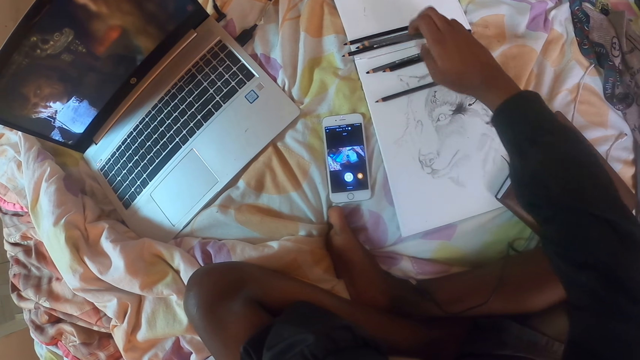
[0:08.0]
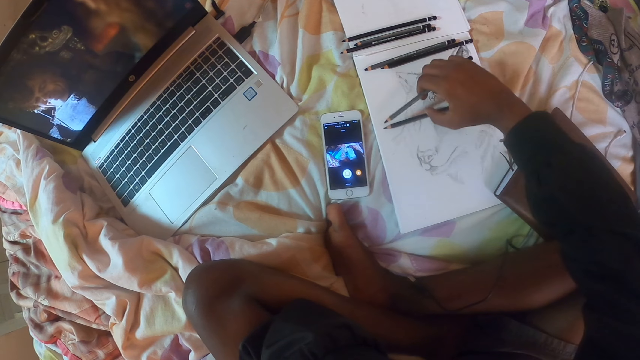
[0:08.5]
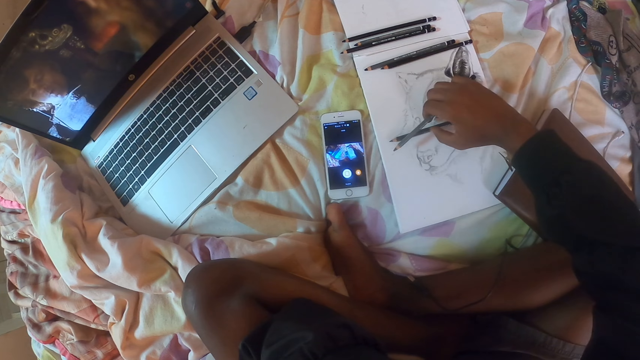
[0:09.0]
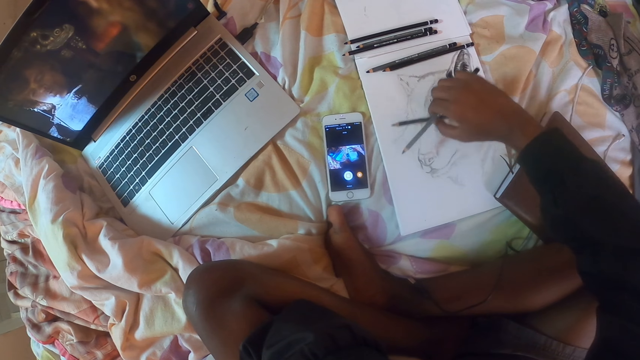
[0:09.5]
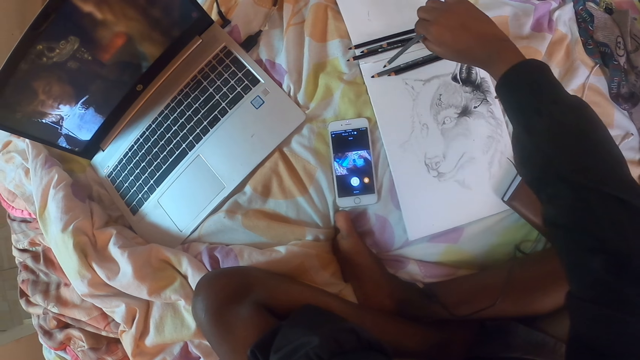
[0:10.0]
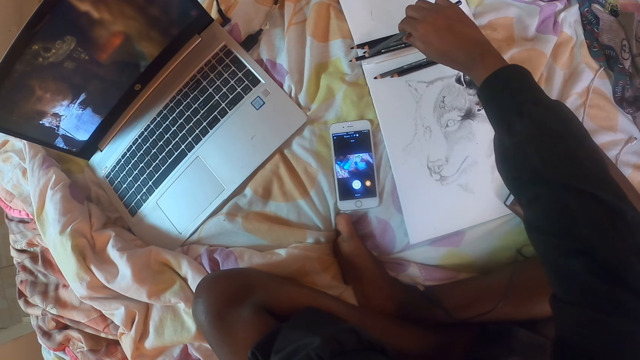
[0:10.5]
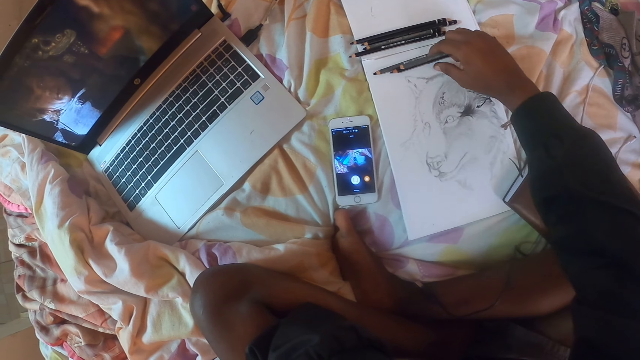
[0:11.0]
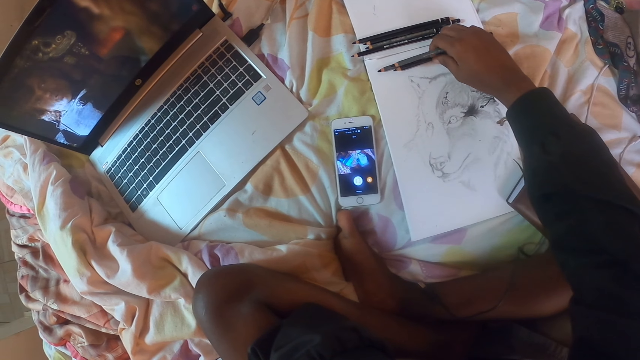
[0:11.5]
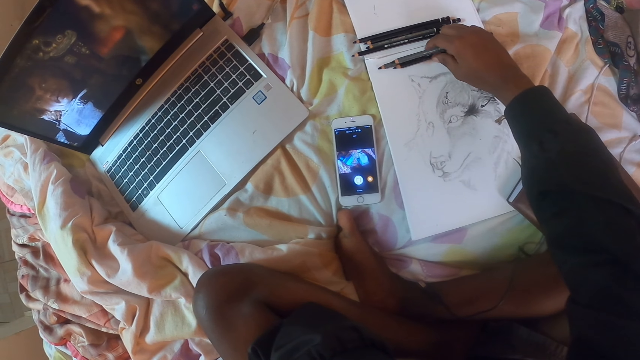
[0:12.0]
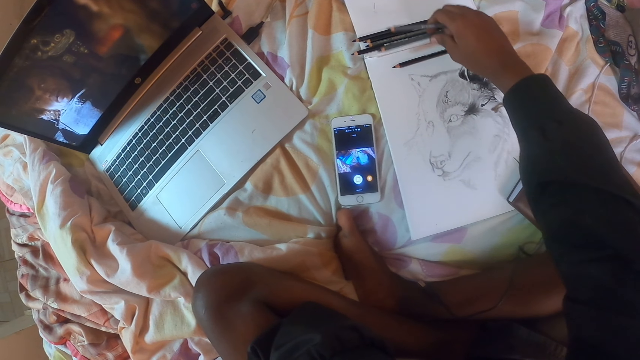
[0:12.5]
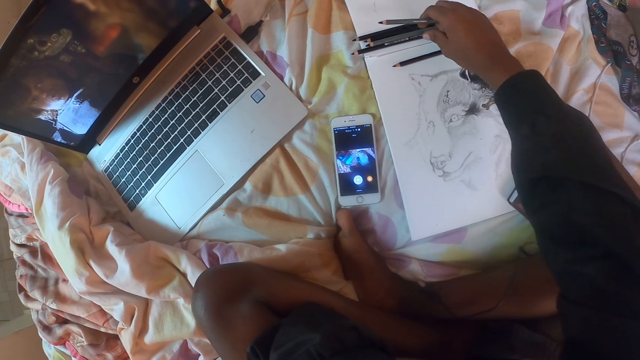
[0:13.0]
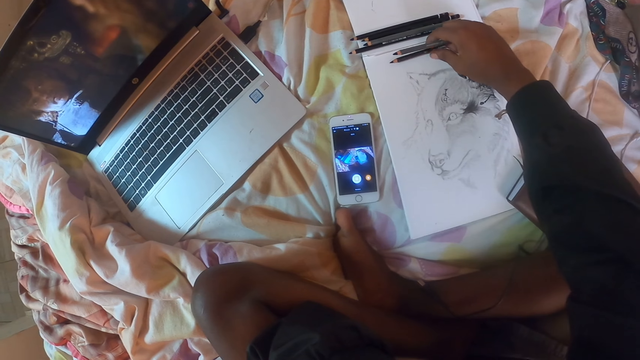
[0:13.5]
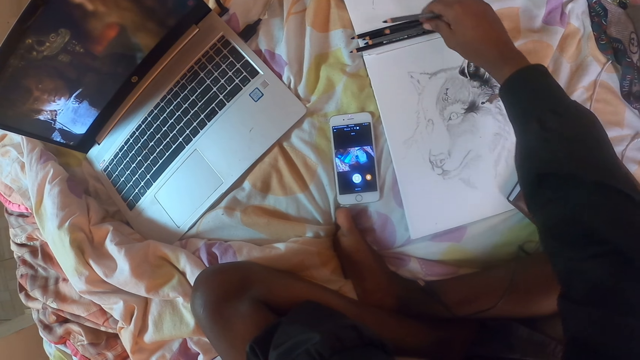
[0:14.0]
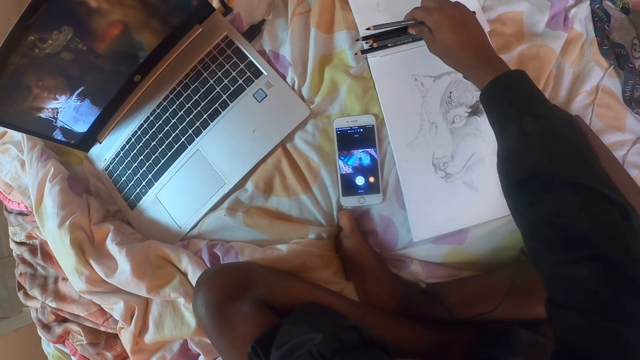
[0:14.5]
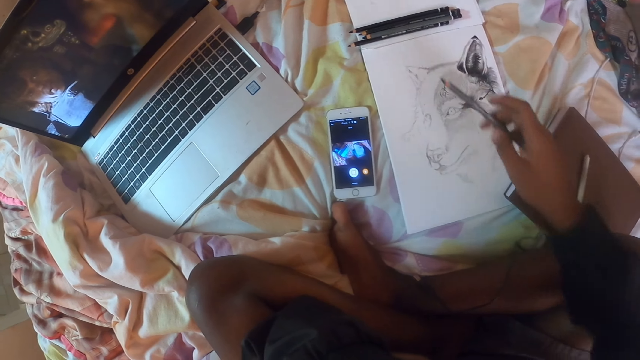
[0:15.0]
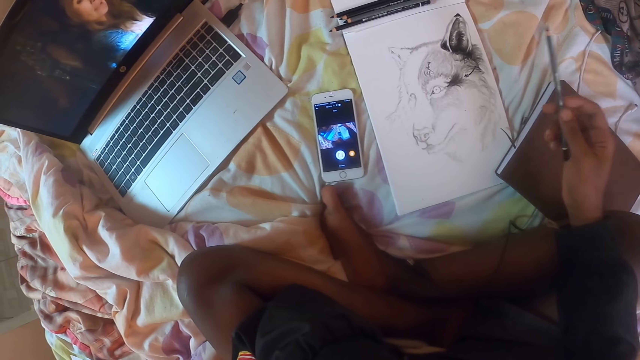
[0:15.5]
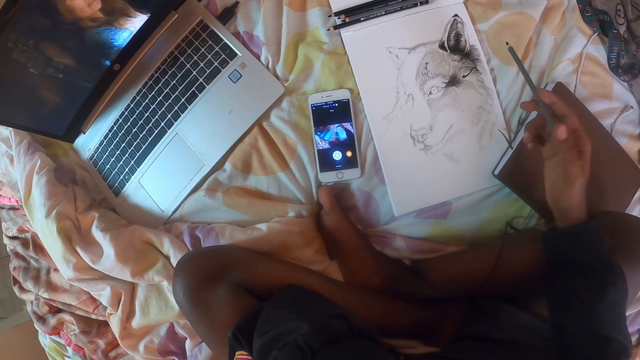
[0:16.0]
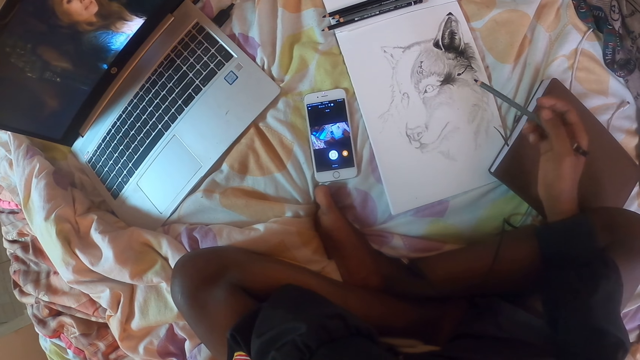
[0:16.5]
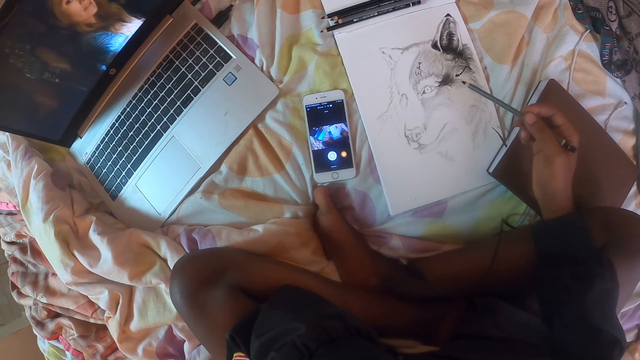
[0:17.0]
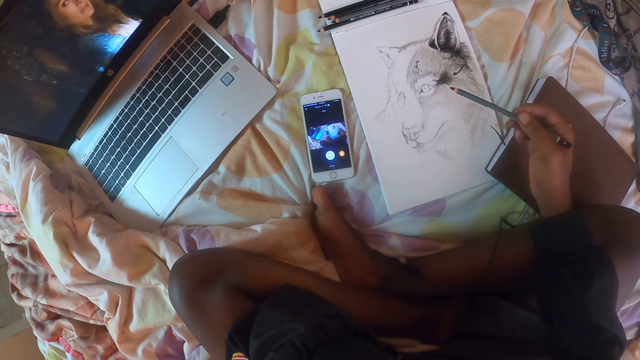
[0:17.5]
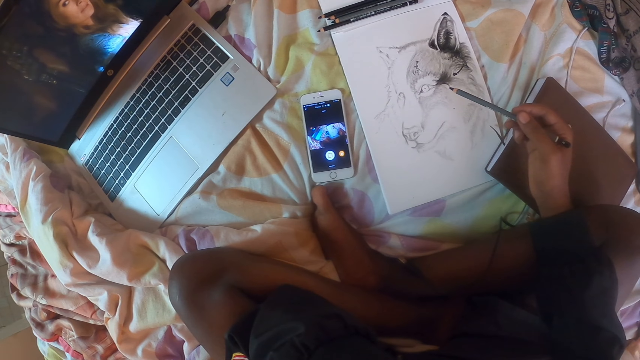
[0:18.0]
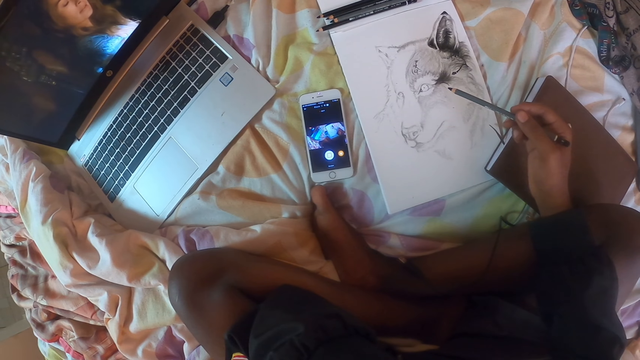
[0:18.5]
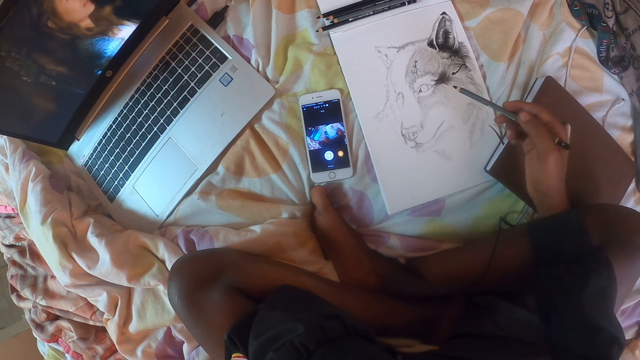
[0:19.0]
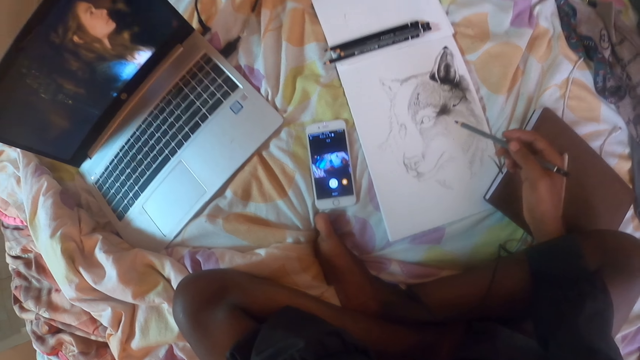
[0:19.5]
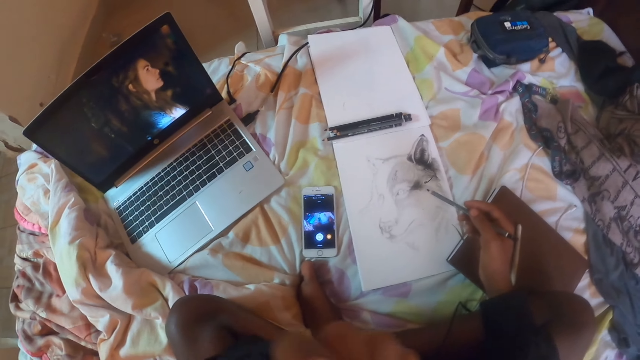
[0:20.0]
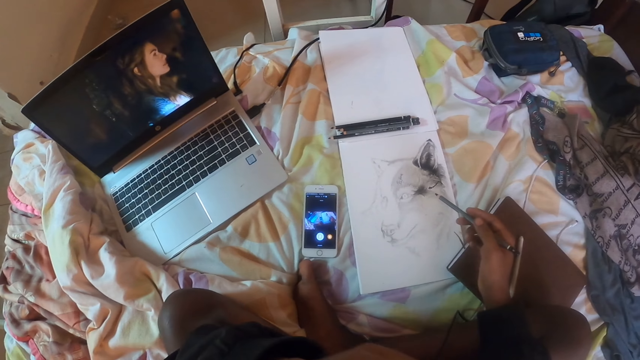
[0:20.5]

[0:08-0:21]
The camera wearer puts a pencil aside. They pick up a drawing pencil and put the drawing pencil on the drawing book. They gather drawing pencils together. They put a pencil aside again. They turn the drawing pencil.

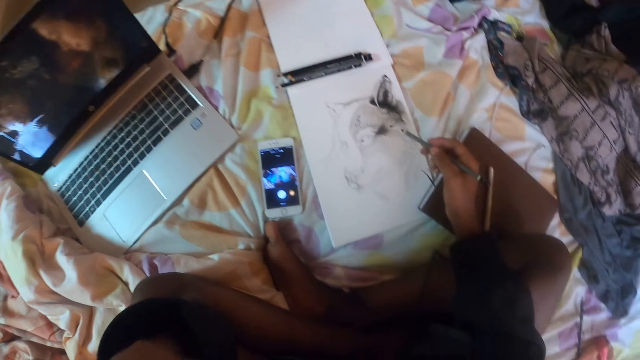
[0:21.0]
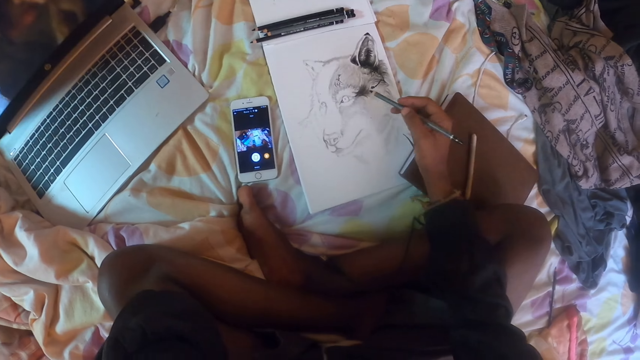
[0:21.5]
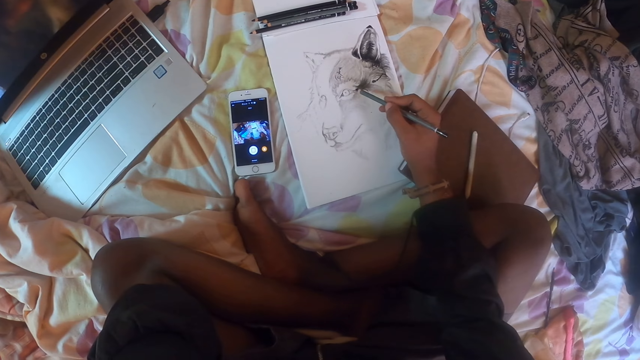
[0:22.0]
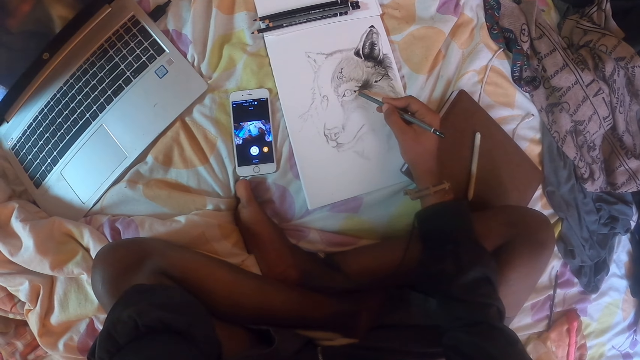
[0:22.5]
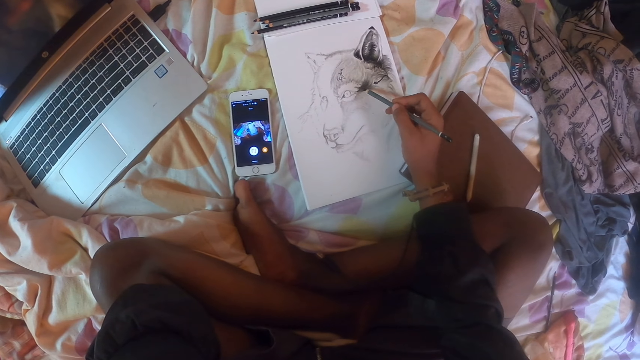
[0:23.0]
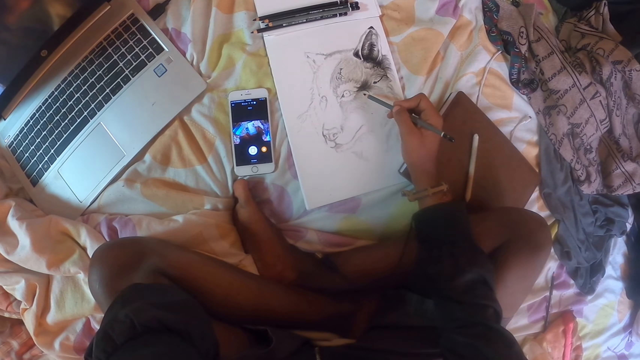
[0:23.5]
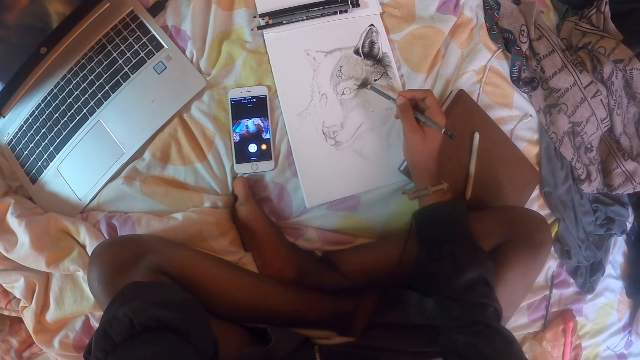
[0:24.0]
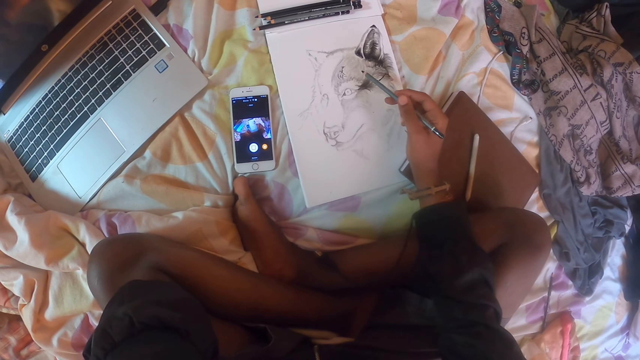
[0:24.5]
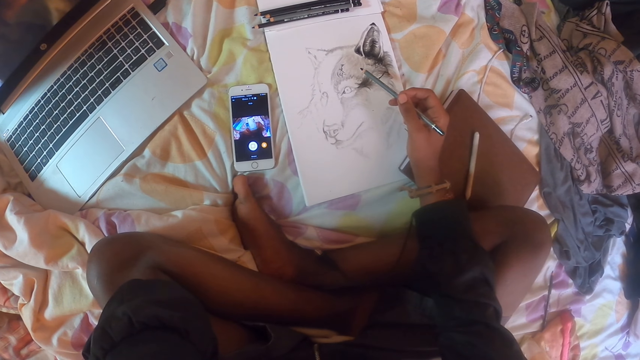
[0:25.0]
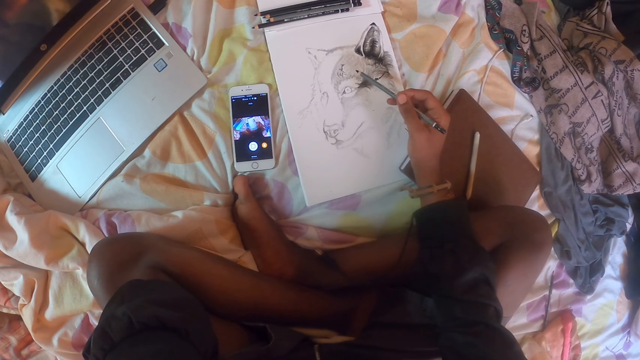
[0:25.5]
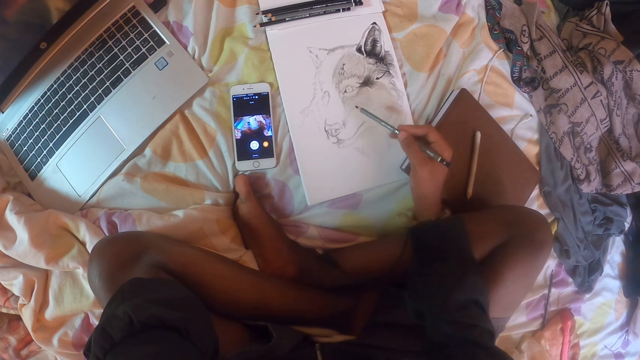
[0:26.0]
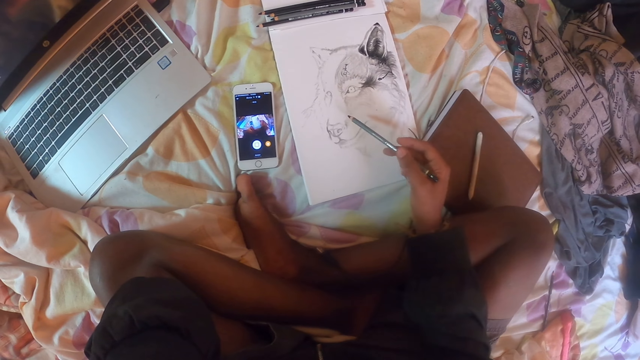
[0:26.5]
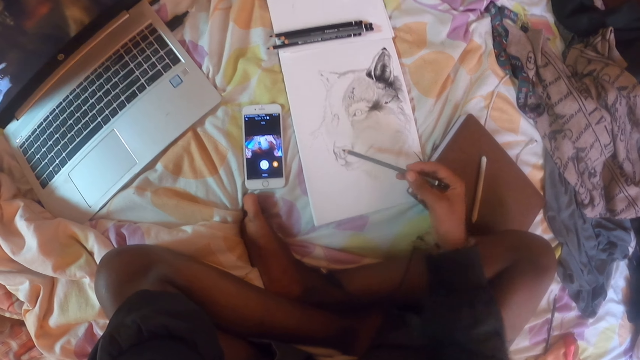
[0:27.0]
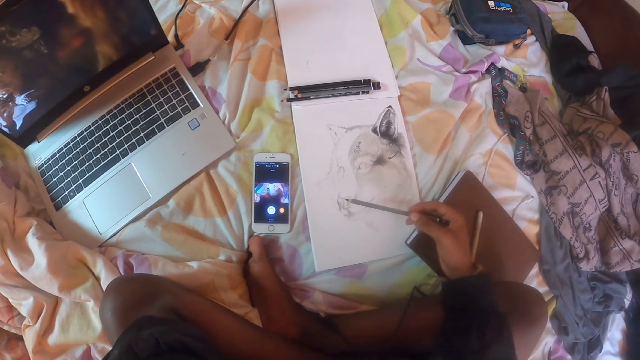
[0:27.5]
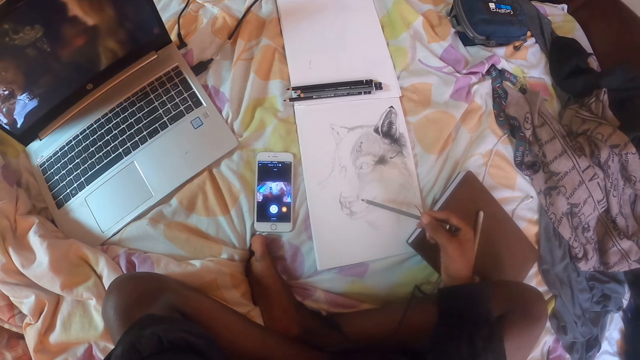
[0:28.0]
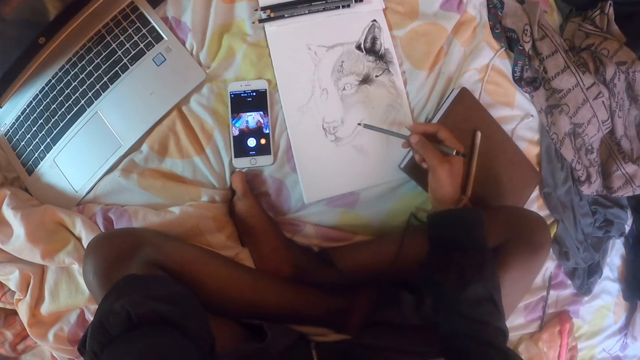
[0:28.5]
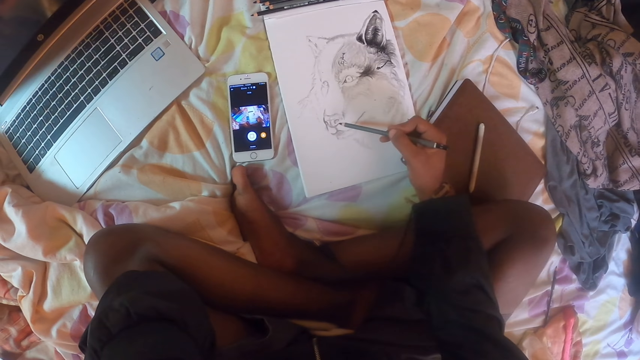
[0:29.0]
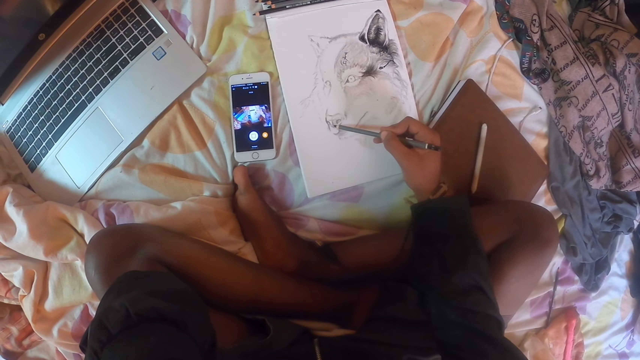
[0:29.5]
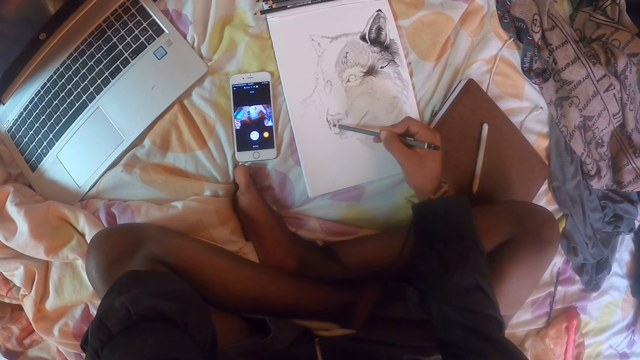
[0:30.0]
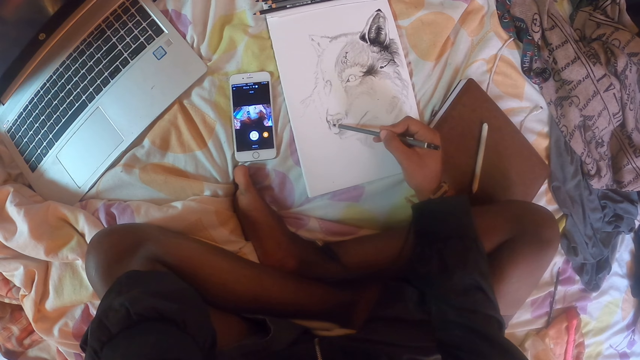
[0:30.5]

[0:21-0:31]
The camera wearer draws on a book with a drawing pencil. They adjust their hand.
